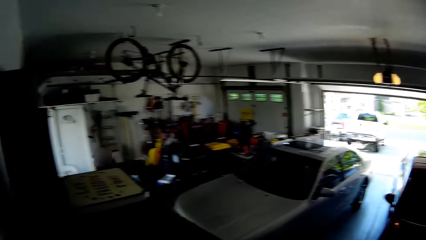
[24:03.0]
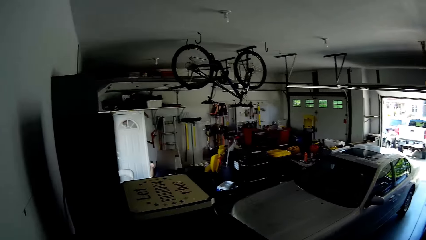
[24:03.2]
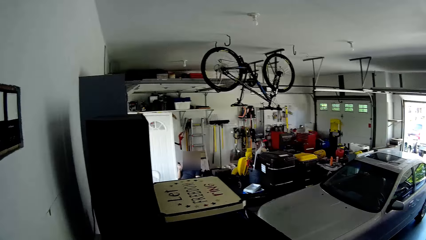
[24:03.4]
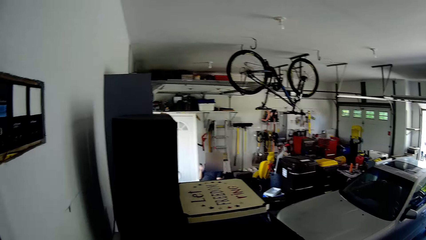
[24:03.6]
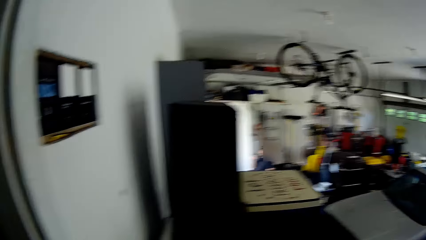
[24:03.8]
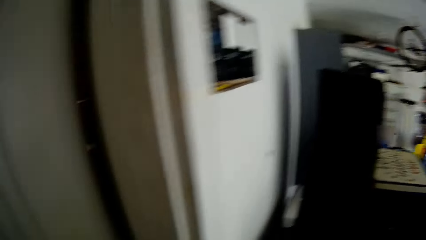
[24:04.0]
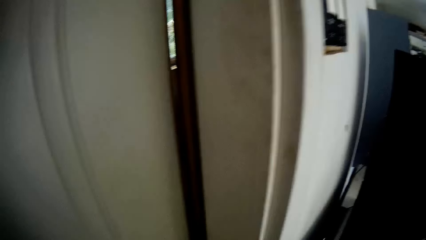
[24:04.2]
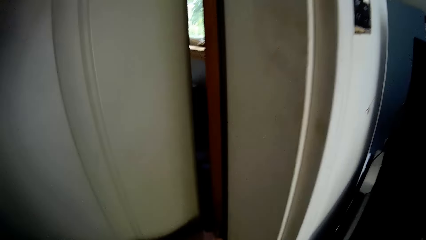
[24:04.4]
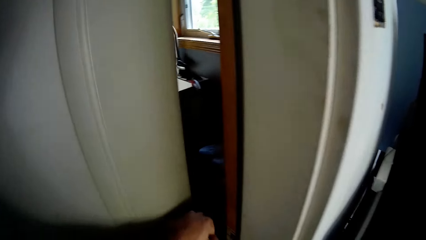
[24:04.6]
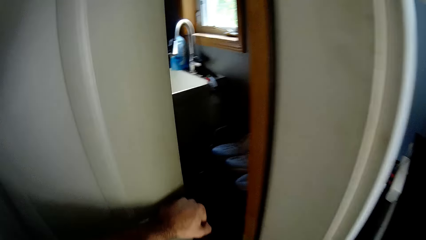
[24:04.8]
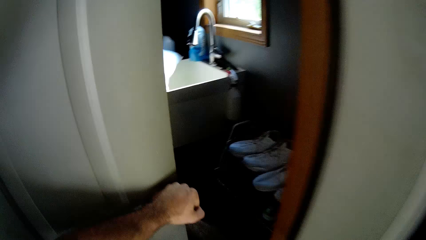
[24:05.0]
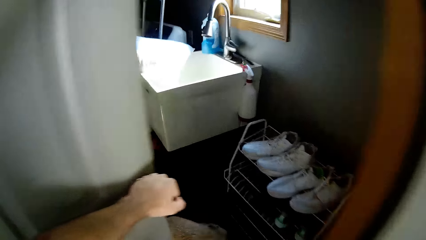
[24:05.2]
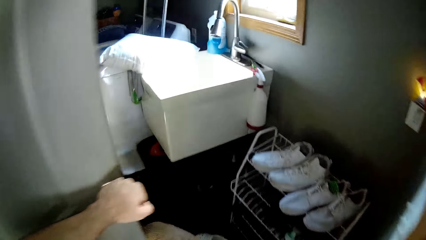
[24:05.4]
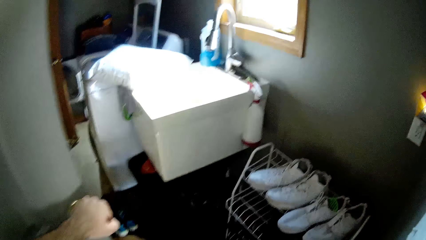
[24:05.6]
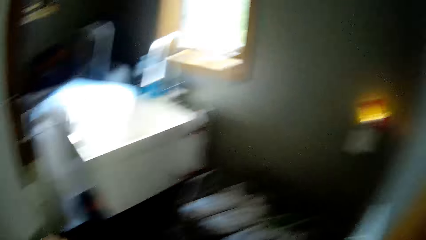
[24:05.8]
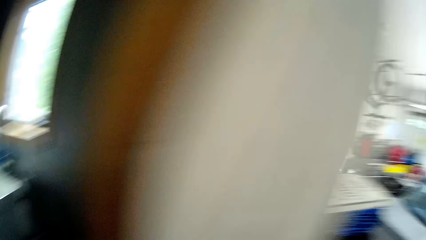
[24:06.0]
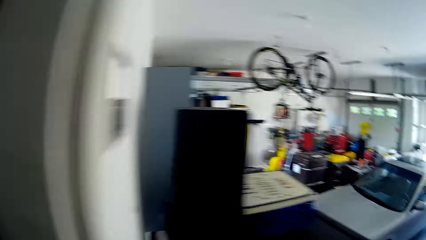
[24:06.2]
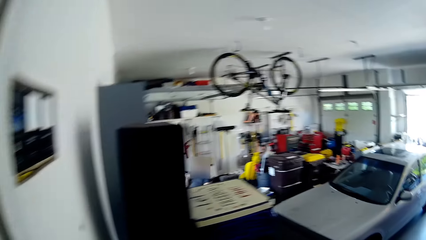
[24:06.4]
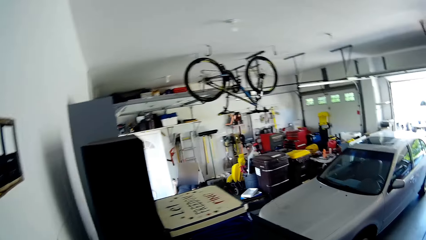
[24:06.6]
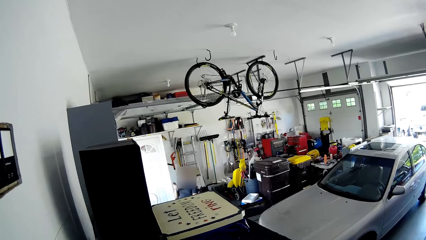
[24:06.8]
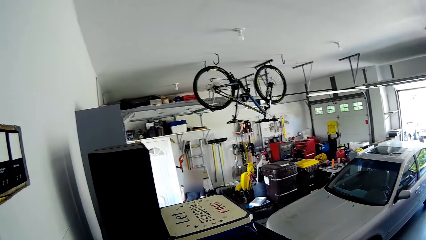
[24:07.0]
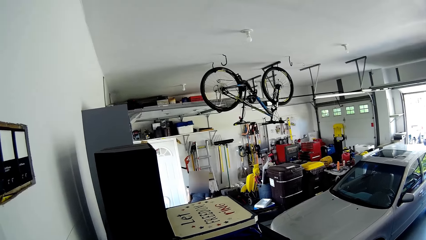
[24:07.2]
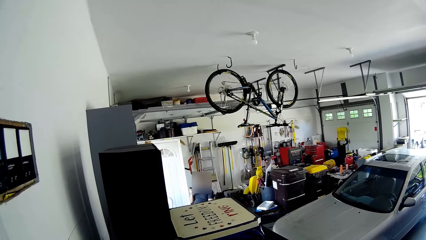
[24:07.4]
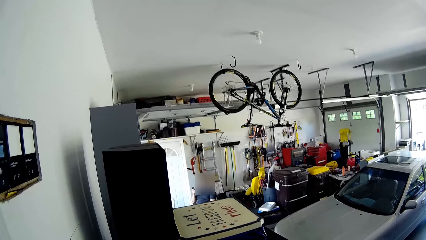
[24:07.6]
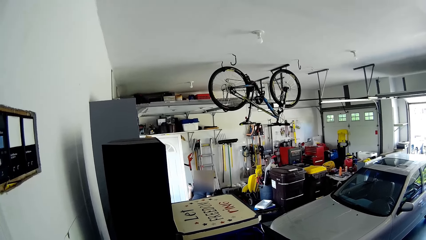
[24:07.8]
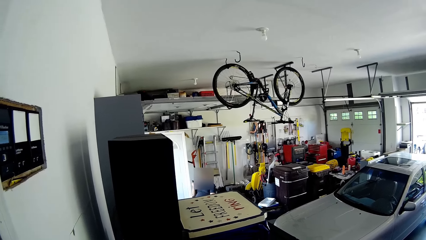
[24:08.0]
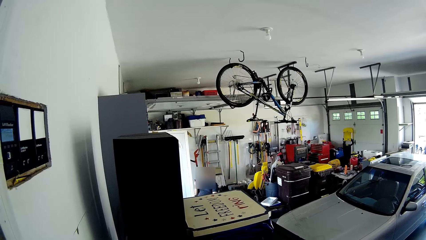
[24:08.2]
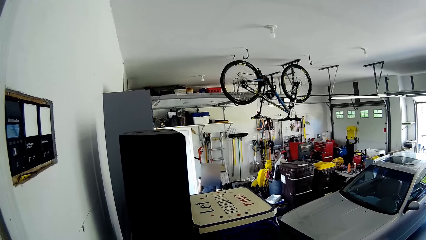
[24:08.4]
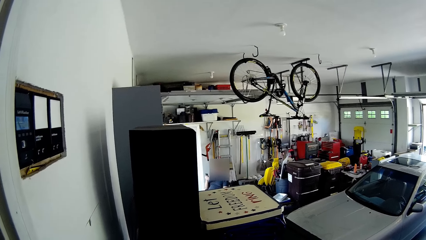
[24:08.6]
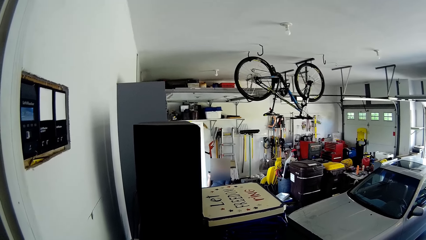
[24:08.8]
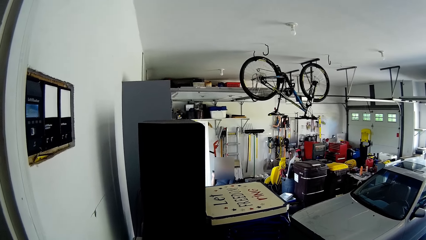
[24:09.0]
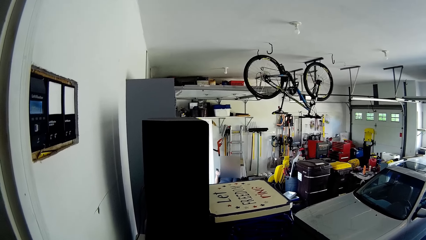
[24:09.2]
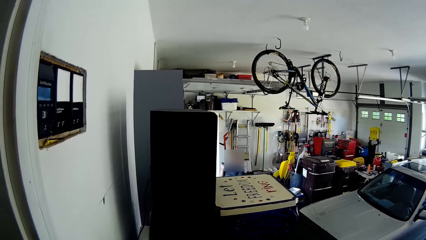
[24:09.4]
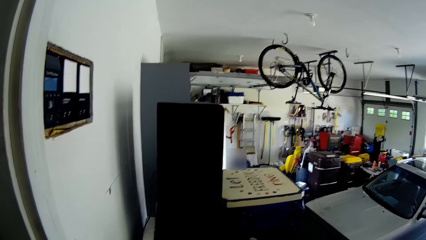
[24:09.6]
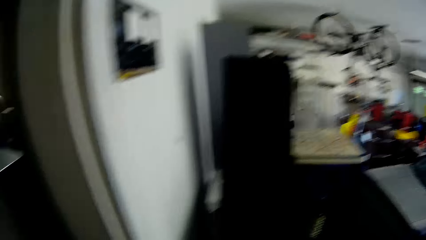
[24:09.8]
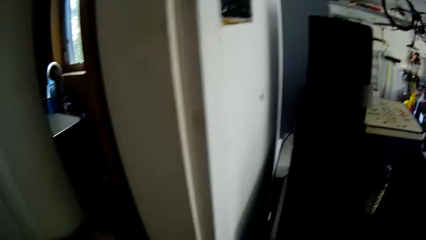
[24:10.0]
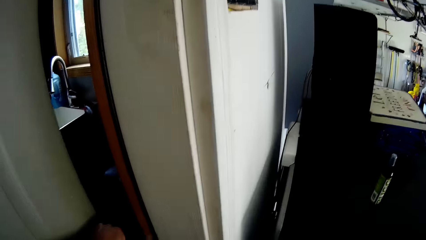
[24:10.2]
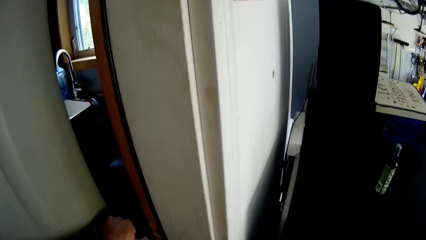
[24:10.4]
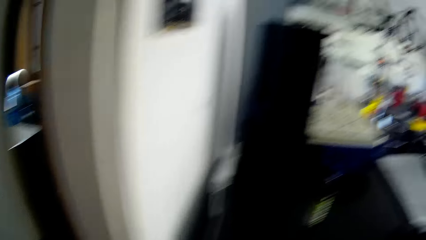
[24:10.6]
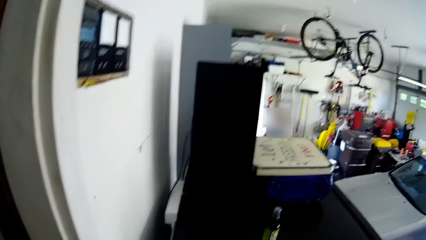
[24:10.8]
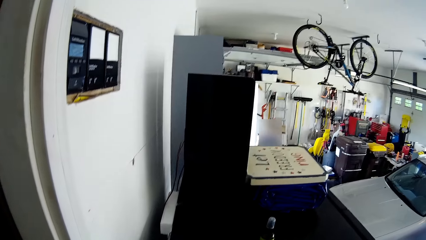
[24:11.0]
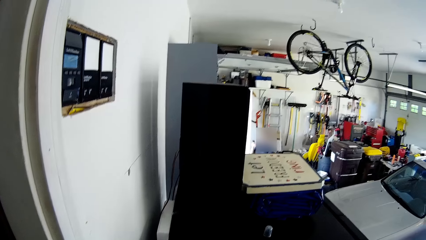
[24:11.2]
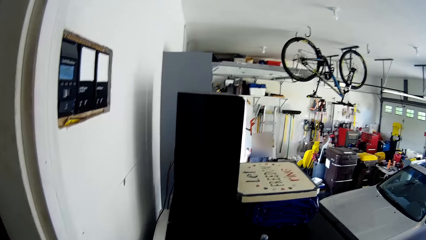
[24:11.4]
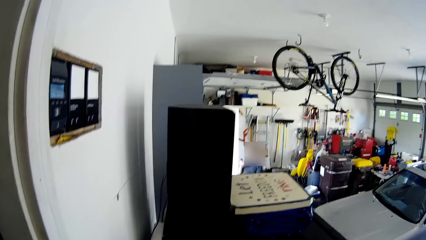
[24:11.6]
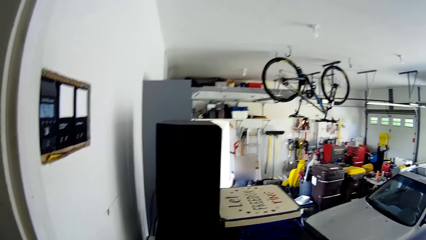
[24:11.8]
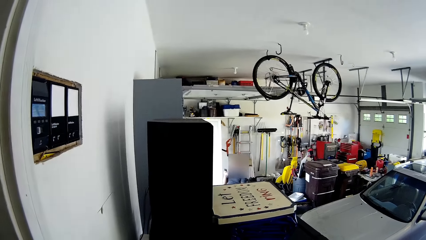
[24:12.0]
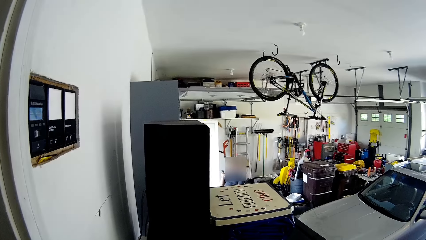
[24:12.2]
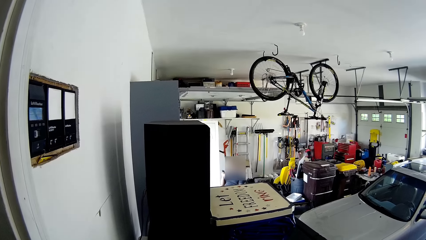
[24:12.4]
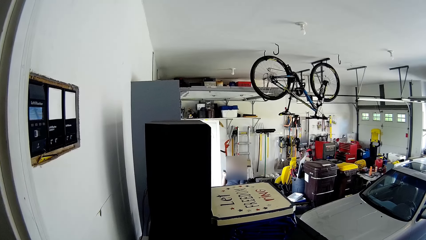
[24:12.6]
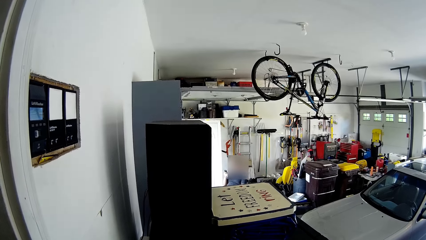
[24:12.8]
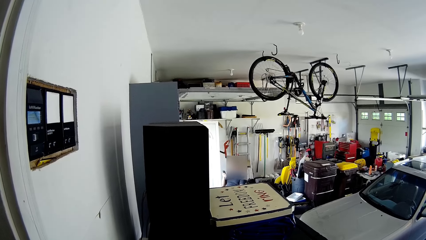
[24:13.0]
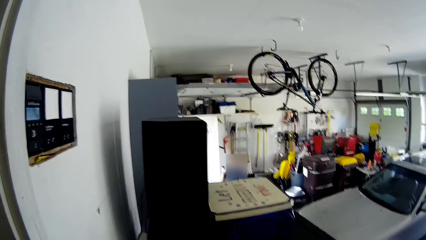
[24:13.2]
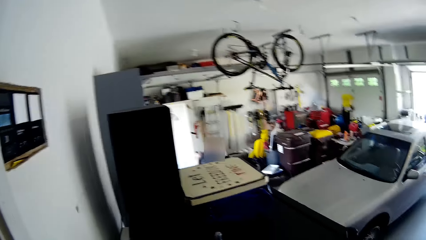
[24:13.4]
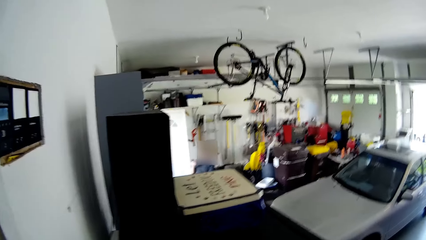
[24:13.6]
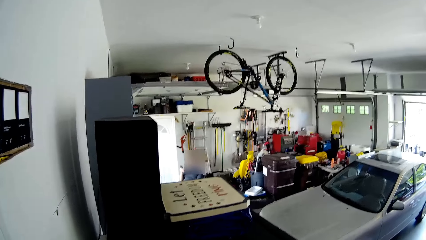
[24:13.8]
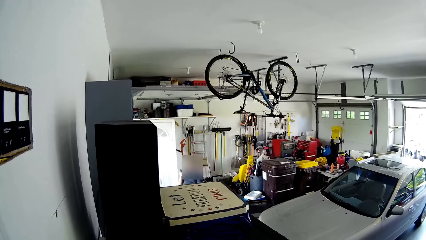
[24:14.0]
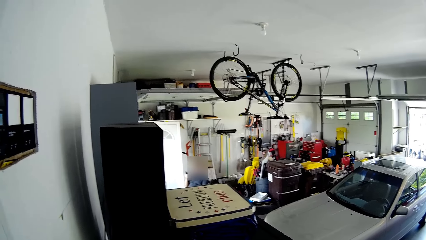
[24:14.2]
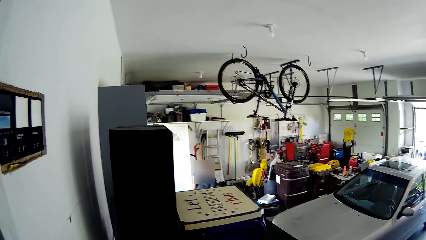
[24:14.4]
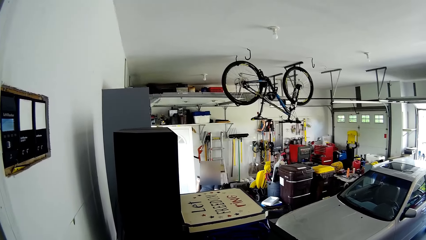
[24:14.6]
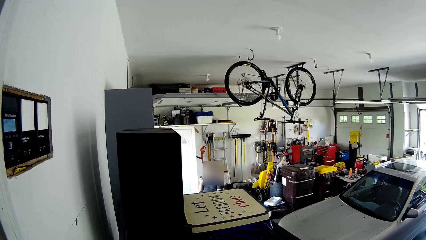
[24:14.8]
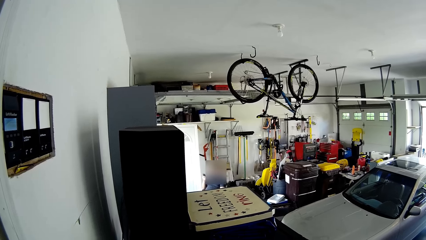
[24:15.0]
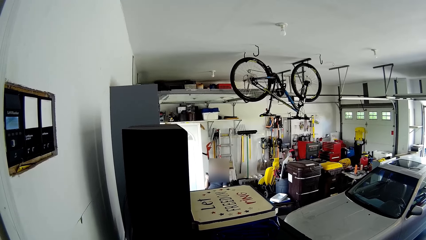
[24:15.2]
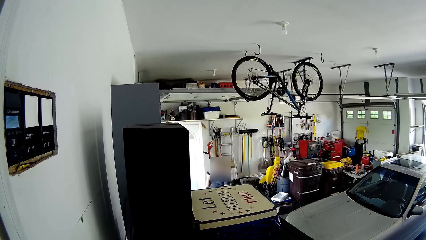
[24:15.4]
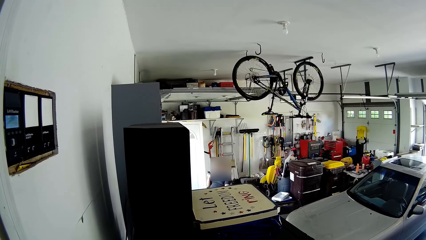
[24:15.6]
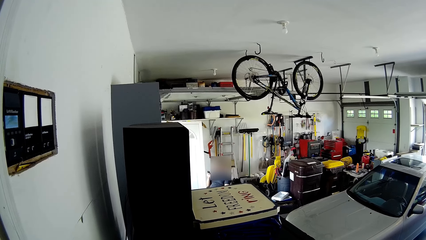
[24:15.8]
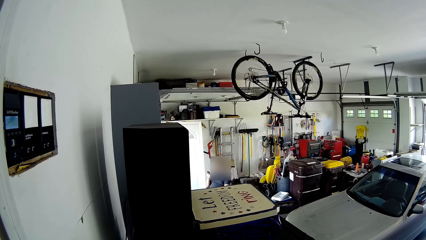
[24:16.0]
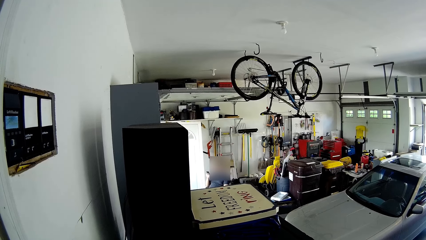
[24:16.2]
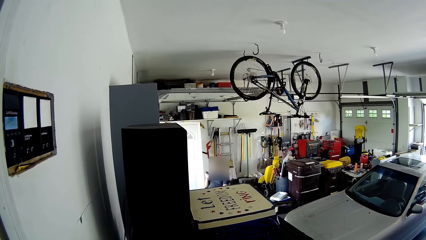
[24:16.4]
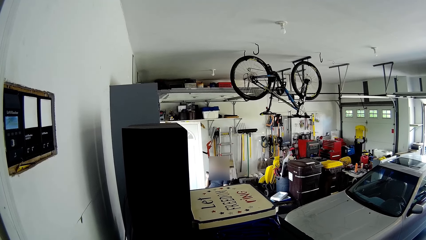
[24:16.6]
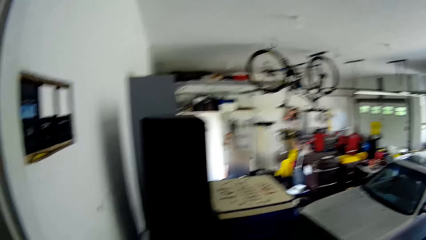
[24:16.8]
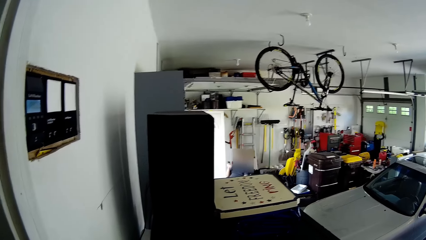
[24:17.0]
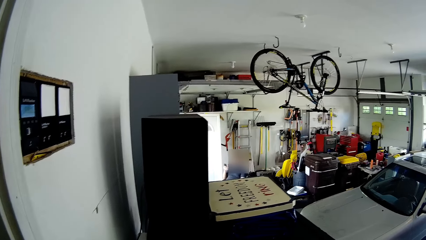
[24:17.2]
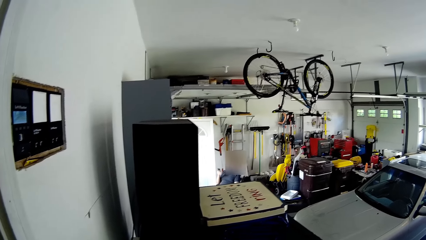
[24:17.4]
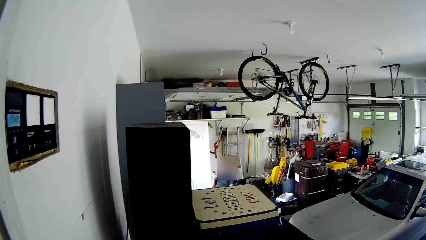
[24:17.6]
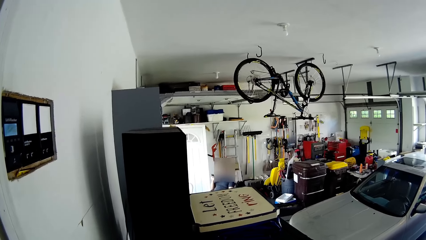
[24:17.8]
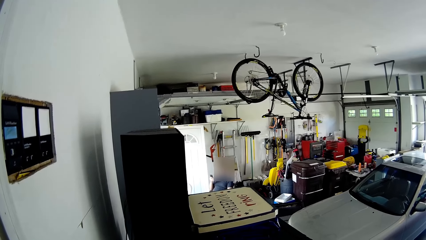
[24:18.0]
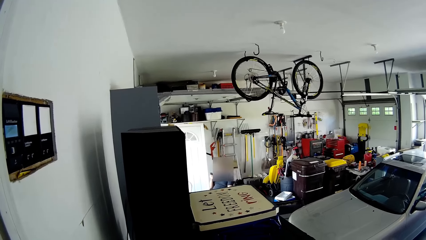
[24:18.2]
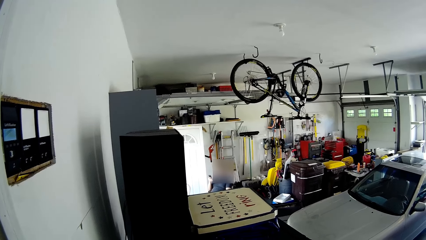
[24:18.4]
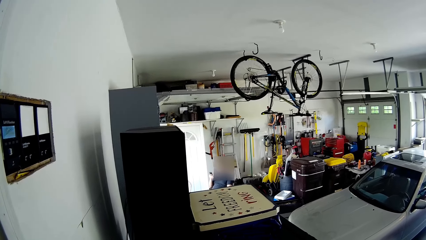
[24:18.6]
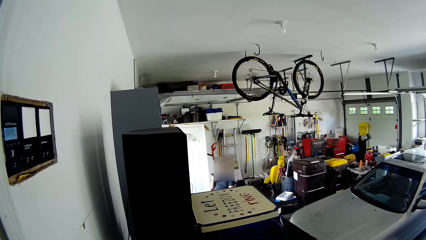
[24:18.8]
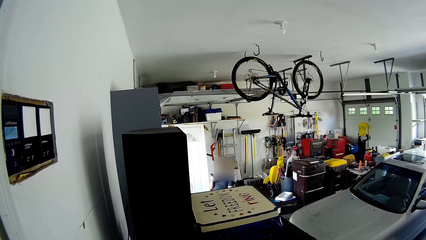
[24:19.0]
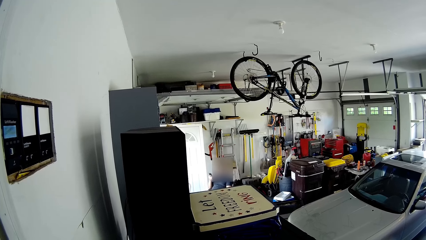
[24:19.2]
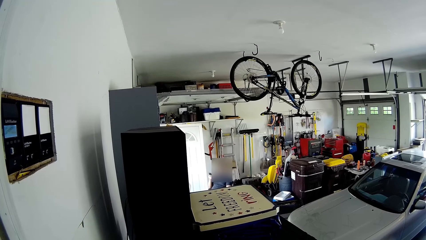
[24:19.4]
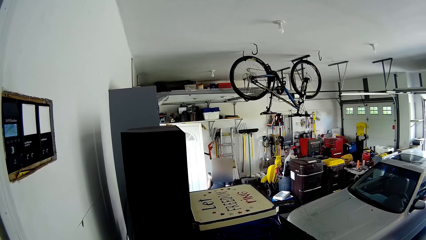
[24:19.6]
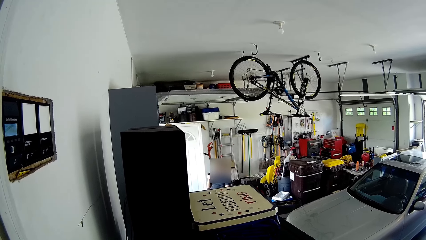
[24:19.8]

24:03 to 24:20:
The camera wearer opens the door. They converse with a person. The person converses with the camera wearer. The camera wearer converses with the person. They stare at the person. They converse to the dog.
